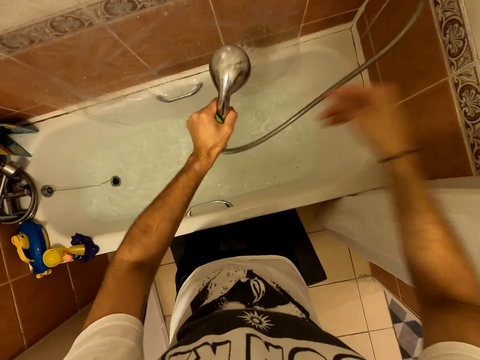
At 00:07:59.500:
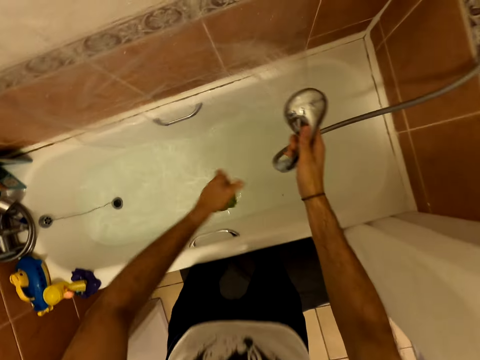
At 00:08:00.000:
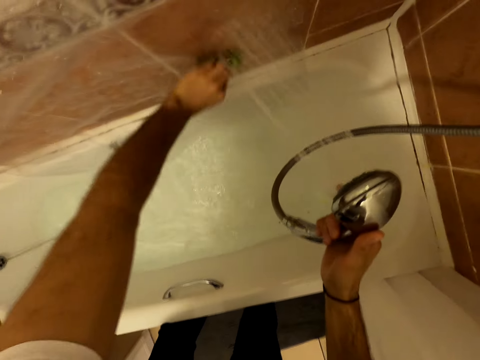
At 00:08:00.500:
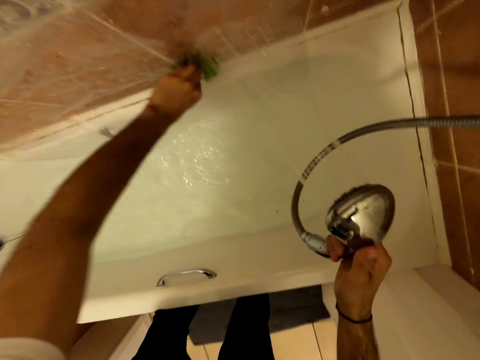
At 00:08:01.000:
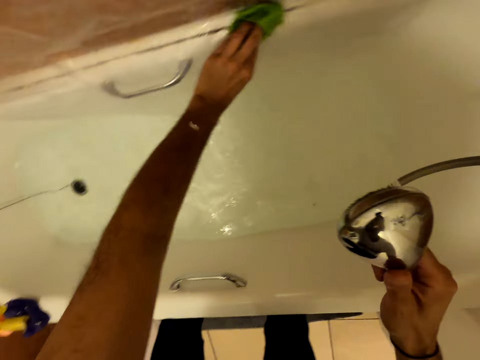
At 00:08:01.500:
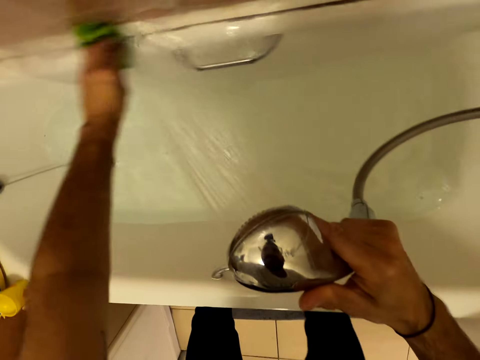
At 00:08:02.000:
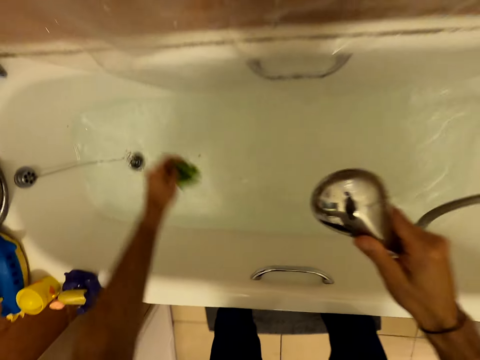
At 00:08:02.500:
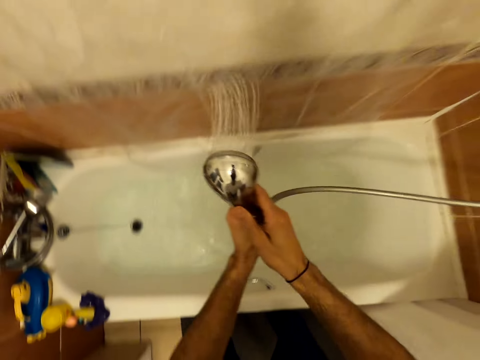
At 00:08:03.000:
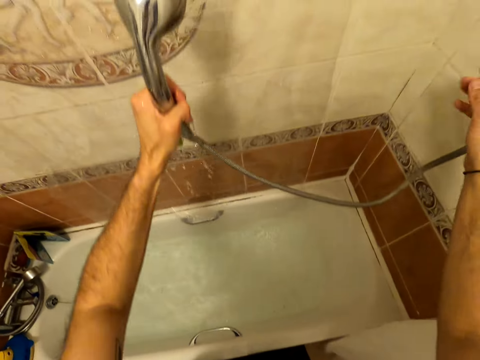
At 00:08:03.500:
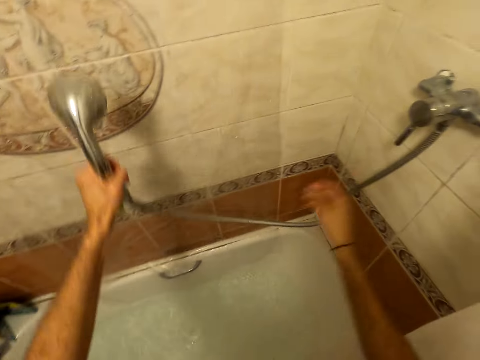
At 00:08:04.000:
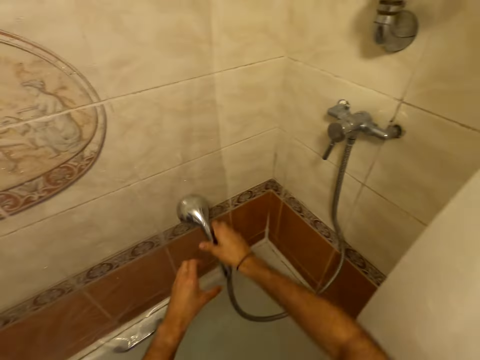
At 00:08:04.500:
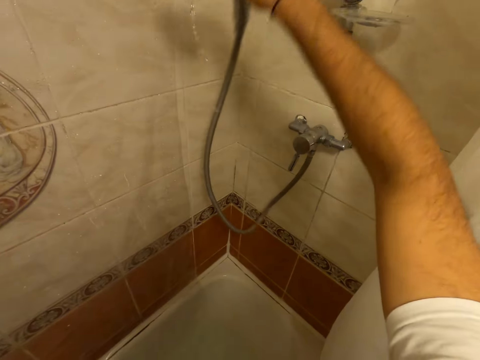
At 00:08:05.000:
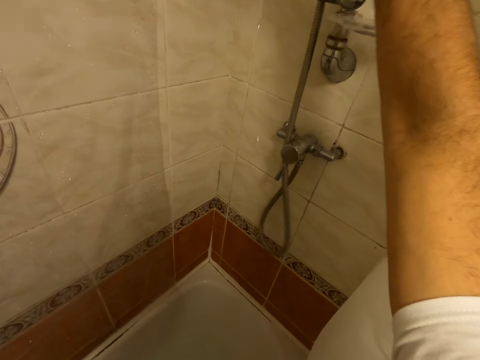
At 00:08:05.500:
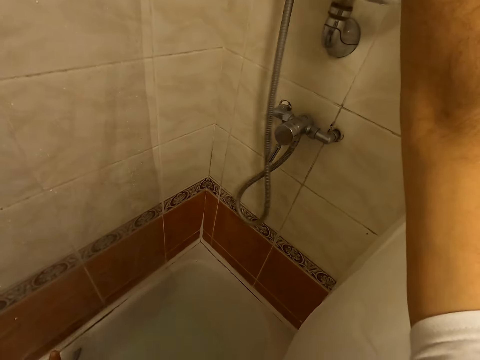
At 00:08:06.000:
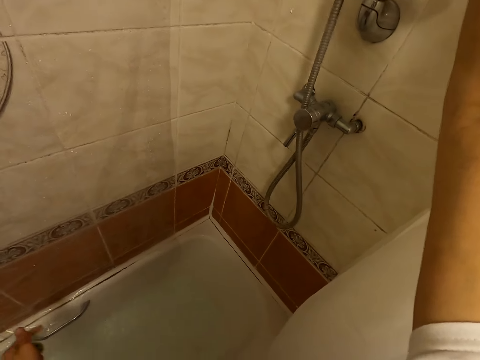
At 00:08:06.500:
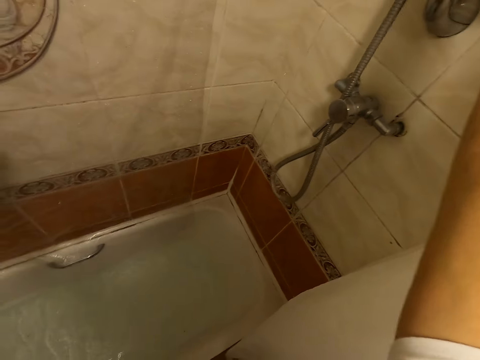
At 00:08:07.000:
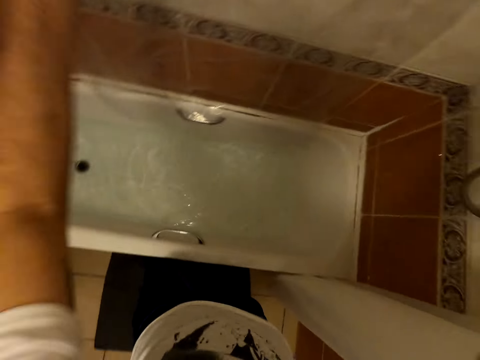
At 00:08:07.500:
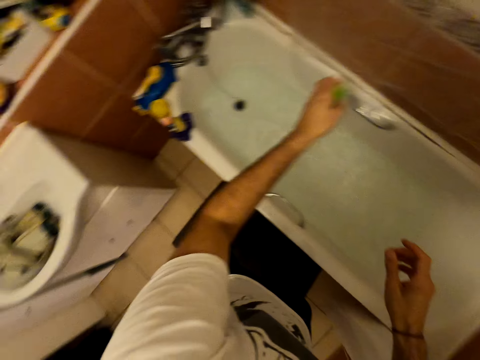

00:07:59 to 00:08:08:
The camera wearer washes the polythene paper. They clean the sink. They turn off the hand washing shower. They return the hand washing shower. They raise a hand. They dry the washing cloth.

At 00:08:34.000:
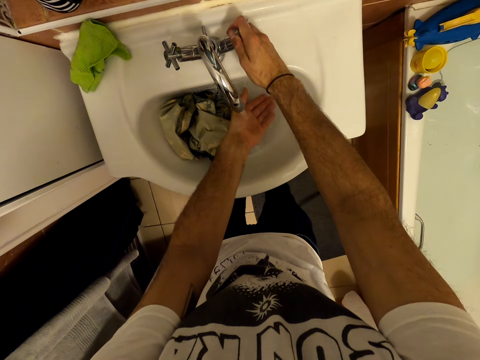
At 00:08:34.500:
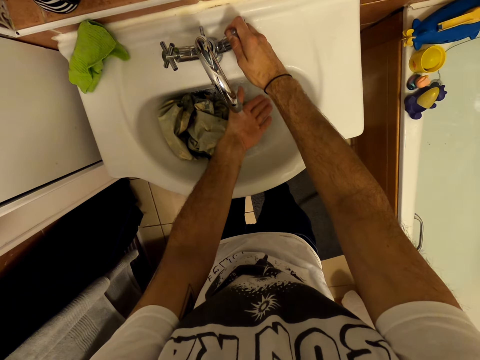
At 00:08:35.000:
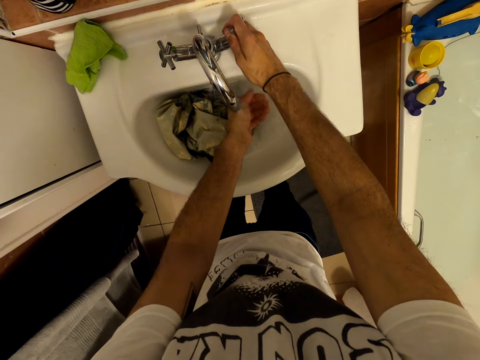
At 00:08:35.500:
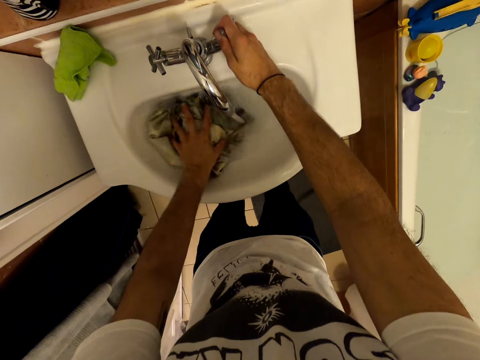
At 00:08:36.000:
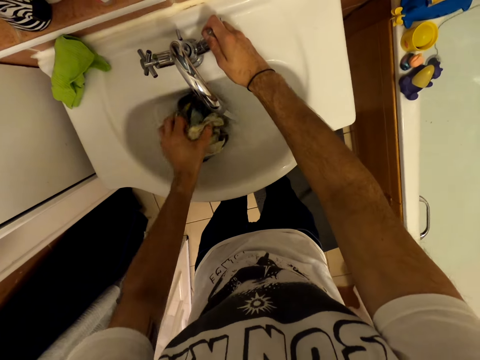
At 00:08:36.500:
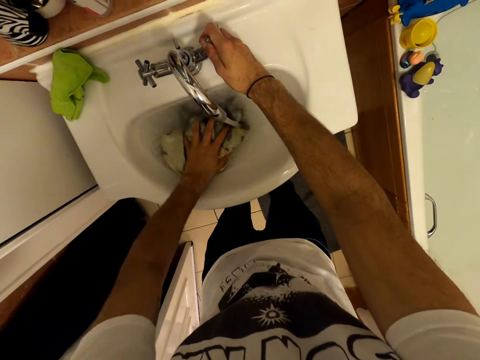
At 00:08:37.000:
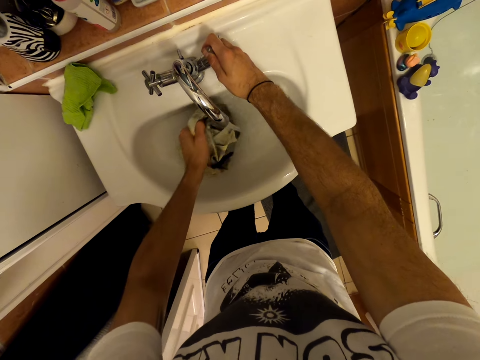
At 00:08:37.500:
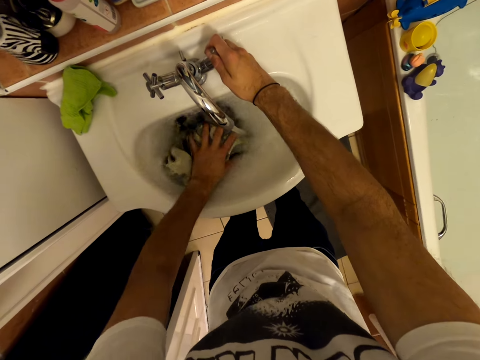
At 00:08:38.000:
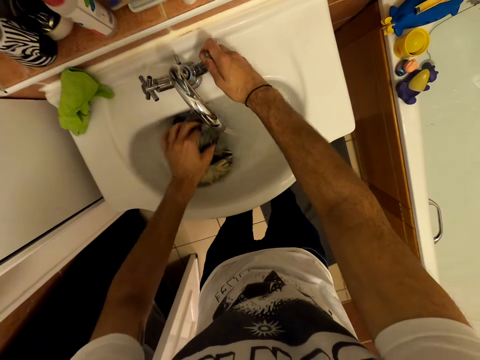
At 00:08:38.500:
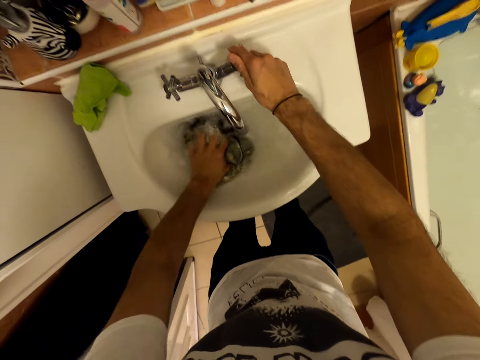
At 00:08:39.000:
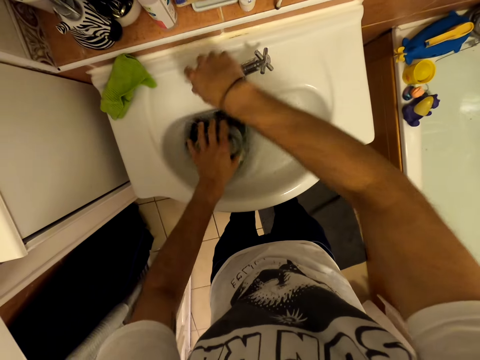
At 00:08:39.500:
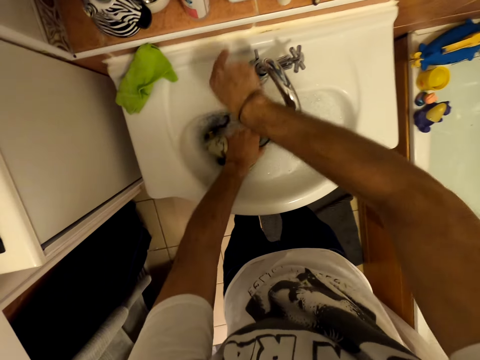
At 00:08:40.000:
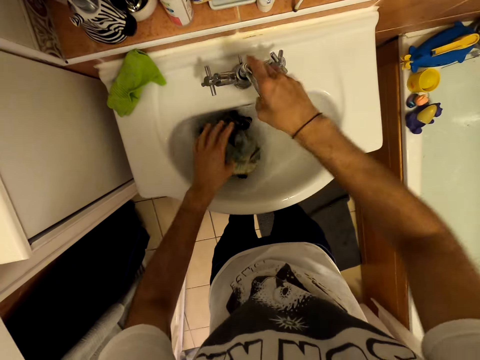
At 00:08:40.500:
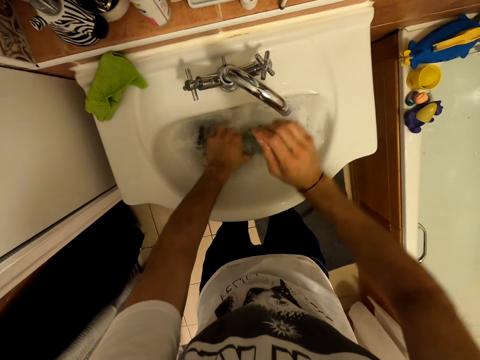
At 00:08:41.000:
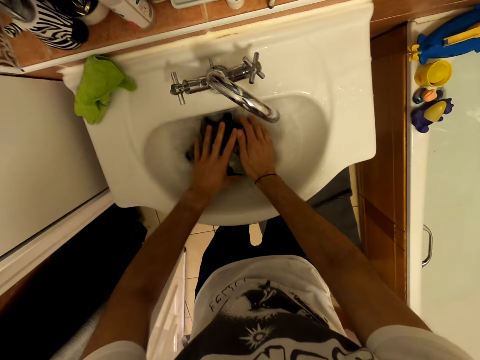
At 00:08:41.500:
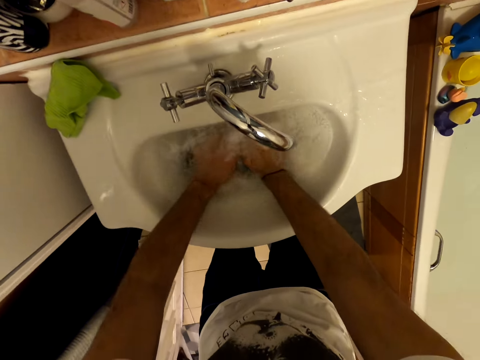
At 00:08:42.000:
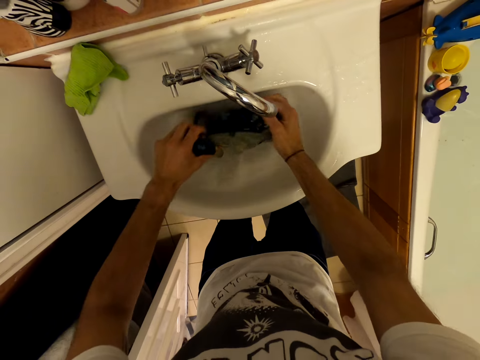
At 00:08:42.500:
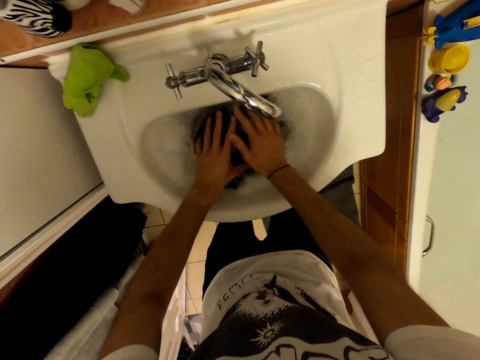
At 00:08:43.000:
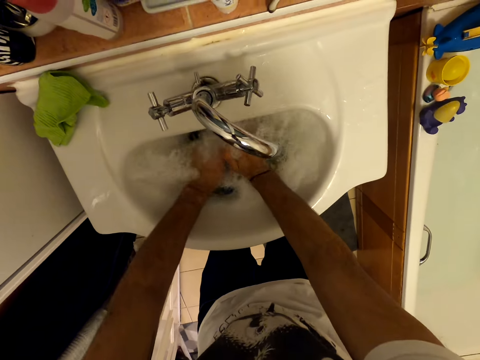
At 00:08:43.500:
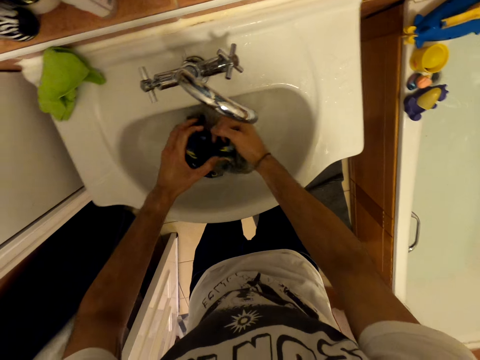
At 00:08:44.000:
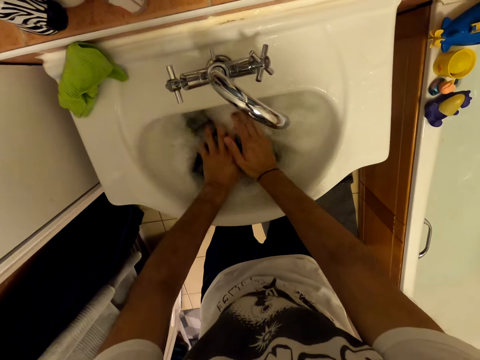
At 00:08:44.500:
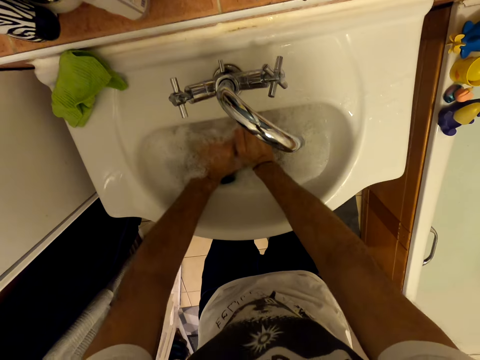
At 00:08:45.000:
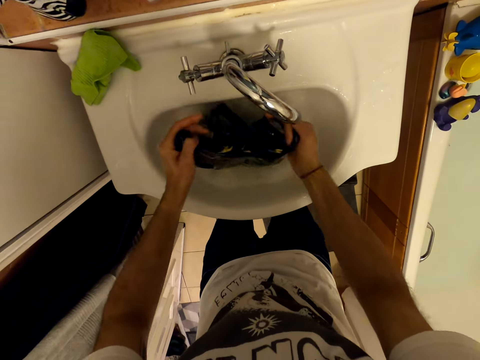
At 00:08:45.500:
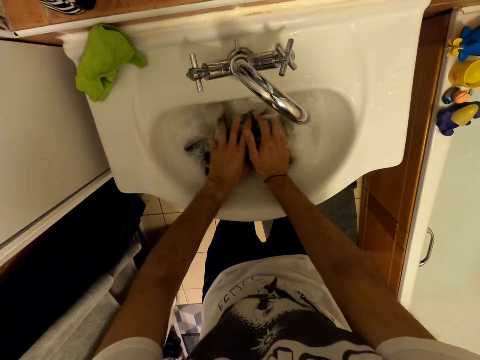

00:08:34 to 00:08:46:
The camera wearer washes the cloth. They turn off the tap. They wash the cloth.

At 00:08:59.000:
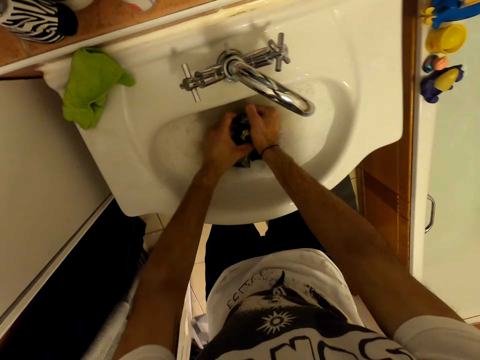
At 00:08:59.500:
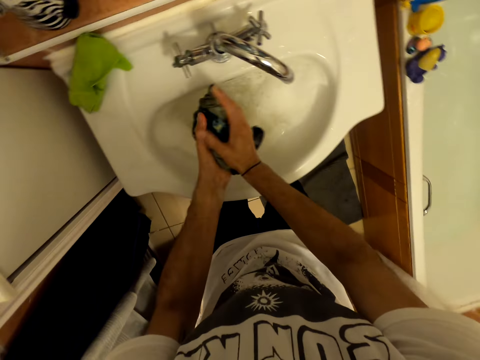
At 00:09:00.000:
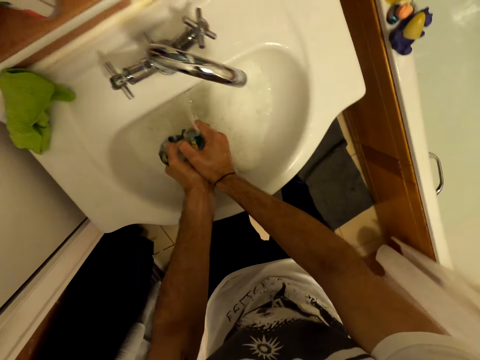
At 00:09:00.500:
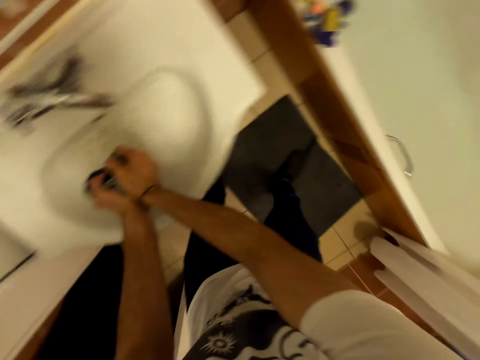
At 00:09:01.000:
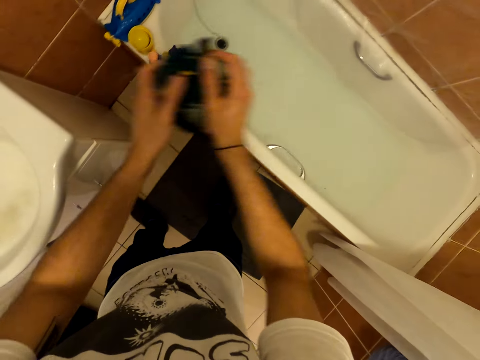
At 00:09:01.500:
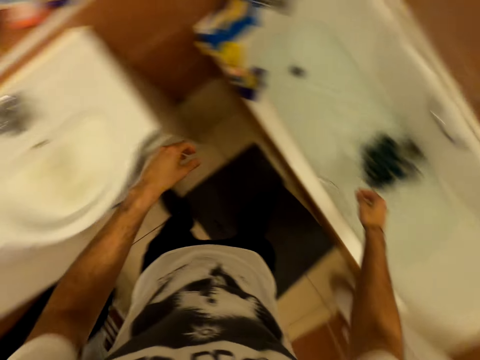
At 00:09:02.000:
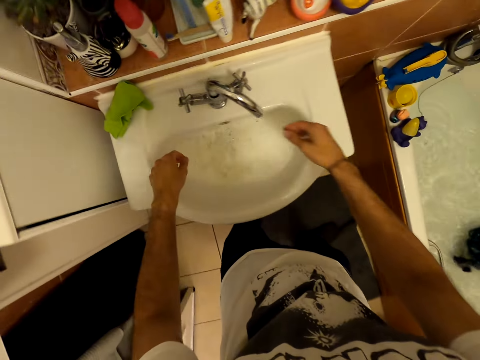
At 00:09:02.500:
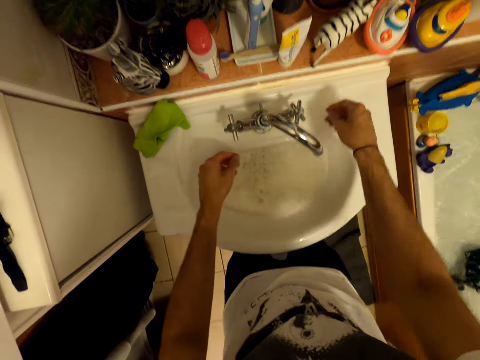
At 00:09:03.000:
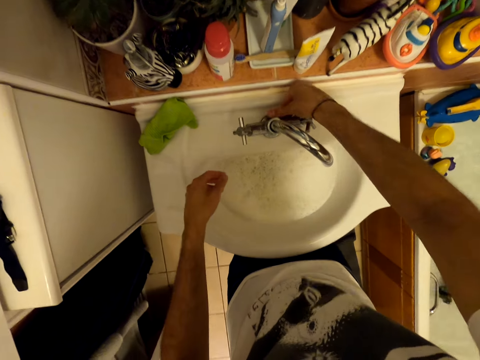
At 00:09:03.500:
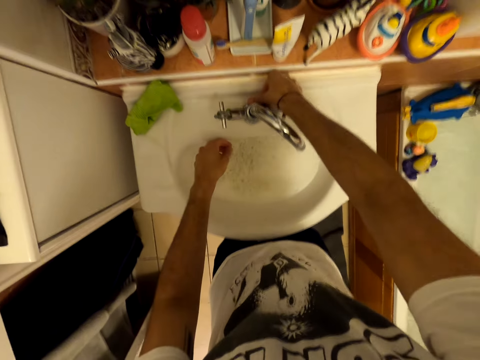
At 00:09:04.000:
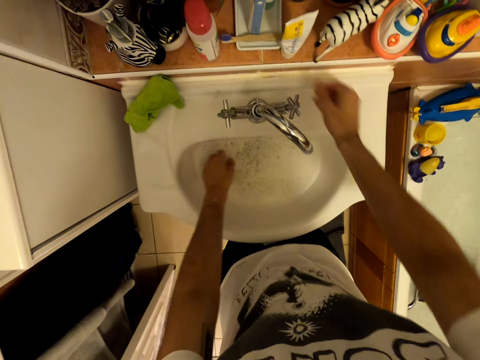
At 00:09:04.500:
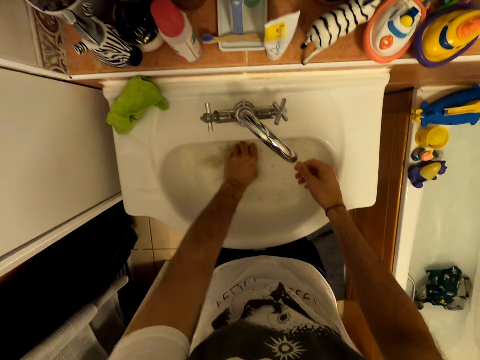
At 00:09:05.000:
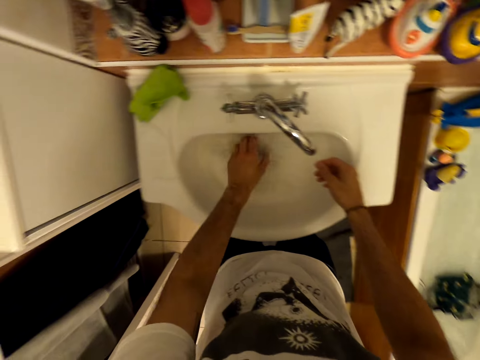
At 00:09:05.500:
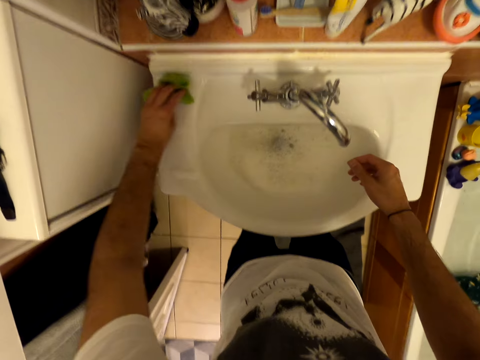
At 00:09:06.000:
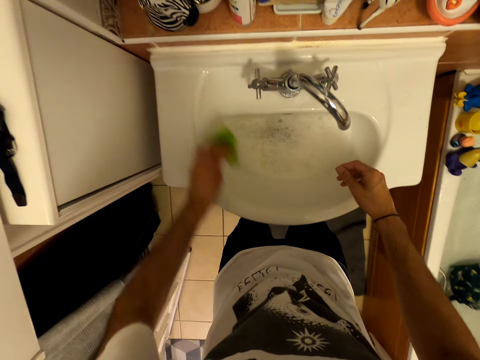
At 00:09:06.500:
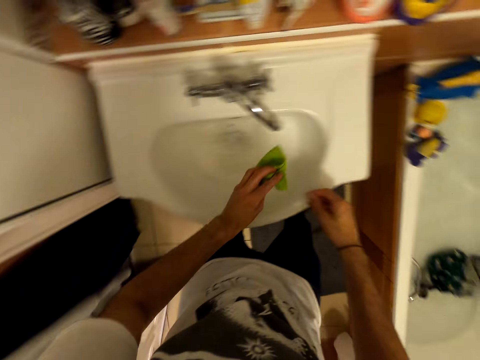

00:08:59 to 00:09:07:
The camera wearer drops the cloth in the bath tap. They hold the tap. They wipe the sink board.
